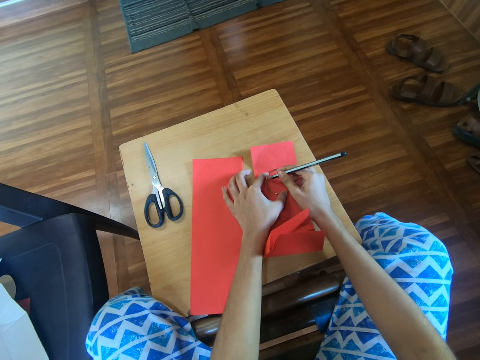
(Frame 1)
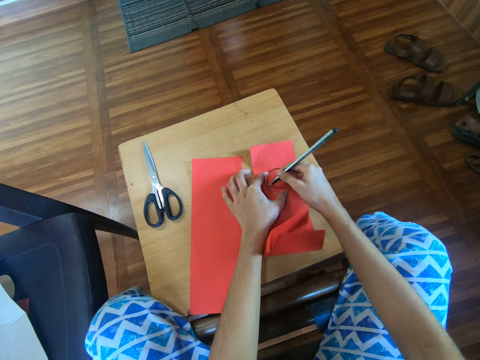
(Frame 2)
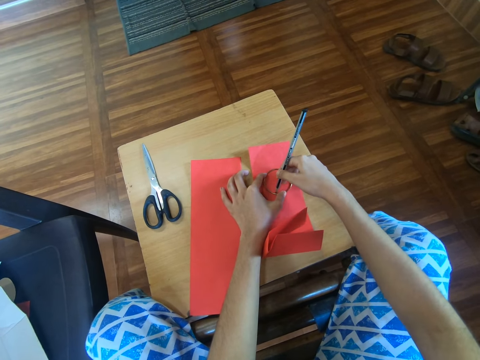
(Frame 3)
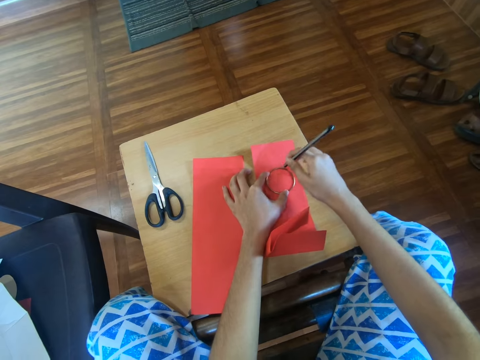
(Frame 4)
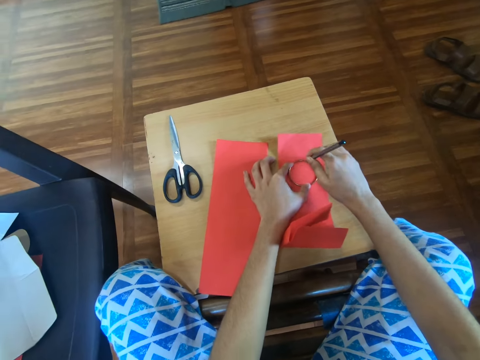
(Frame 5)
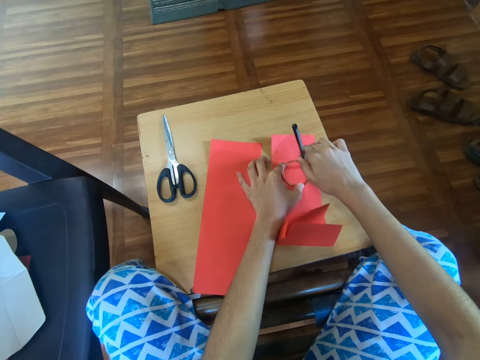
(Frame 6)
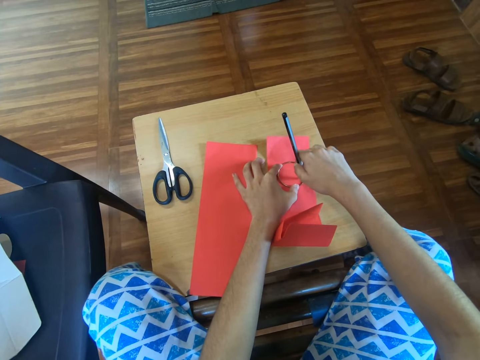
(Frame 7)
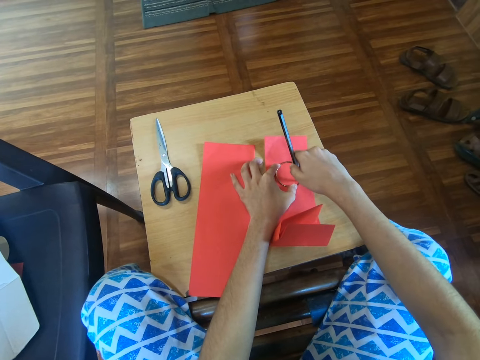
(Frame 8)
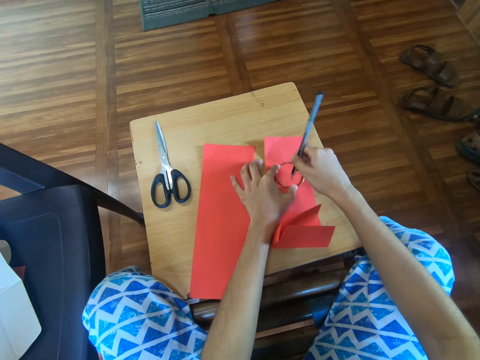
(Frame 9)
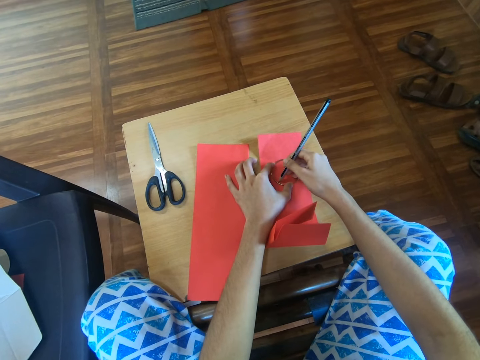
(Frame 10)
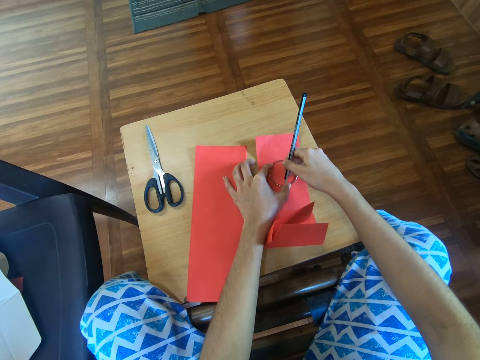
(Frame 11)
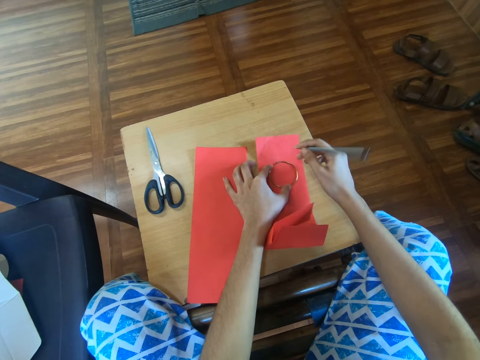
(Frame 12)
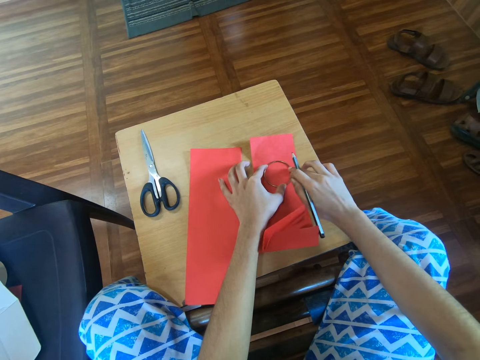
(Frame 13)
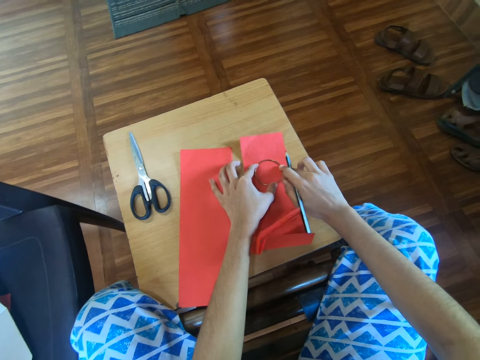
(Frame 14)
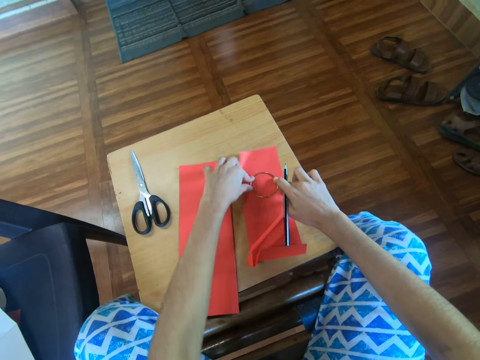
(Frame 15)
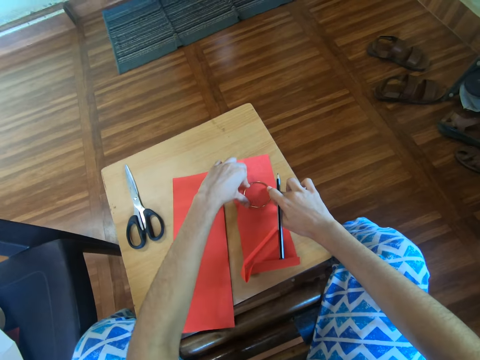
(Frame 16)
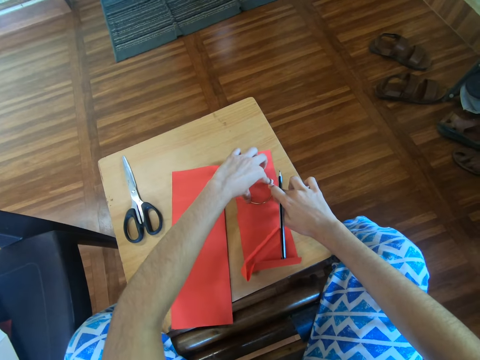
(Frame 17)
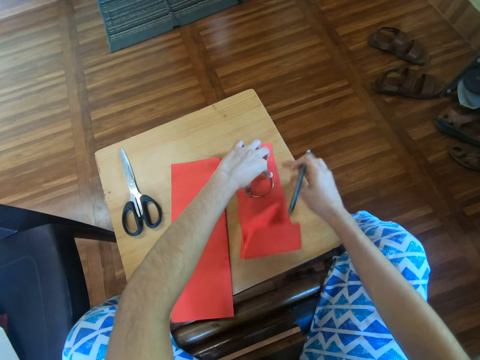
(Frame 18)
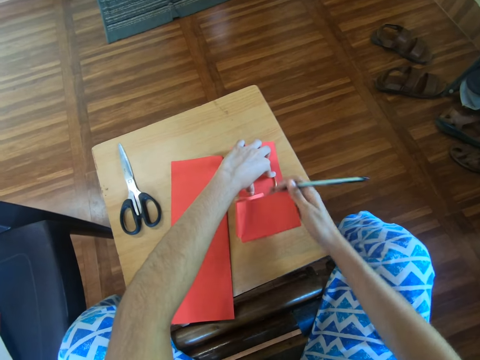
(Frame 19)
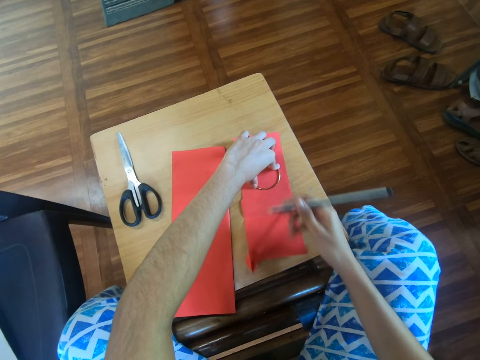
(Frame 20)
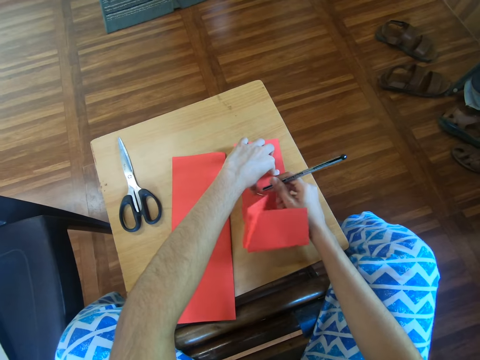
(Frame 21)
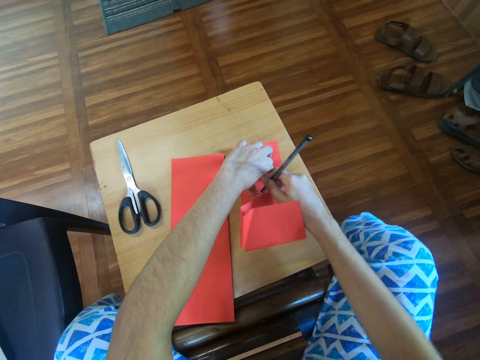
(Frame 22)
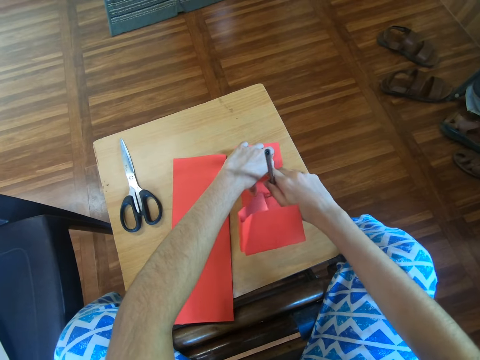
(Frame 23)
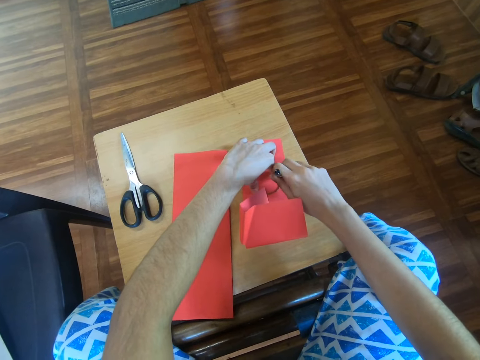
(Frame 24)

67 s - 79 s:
The camera wearer adjusts the bangle. They adjust the craft paper using the right hand. They mark the craft paper using the pencil.

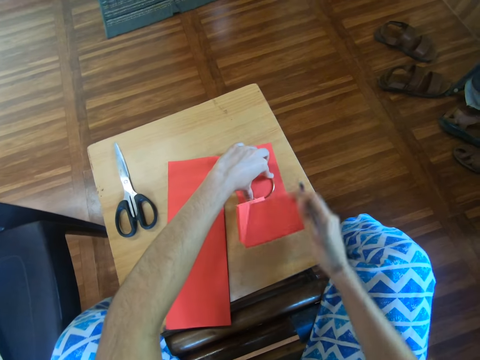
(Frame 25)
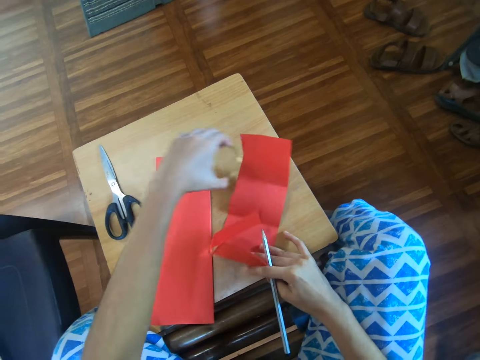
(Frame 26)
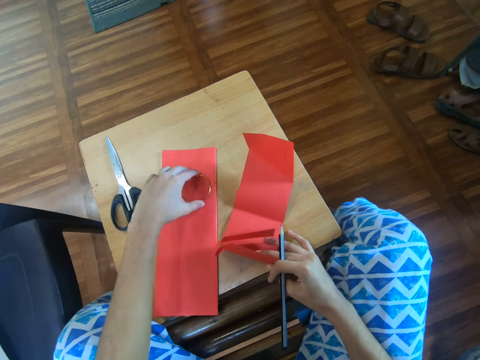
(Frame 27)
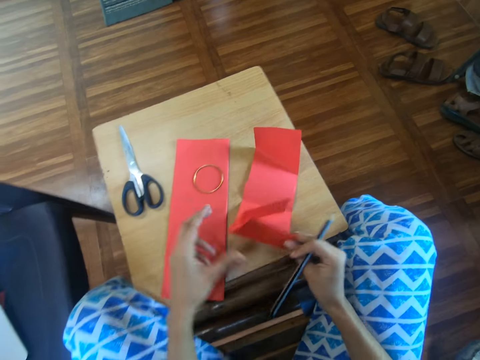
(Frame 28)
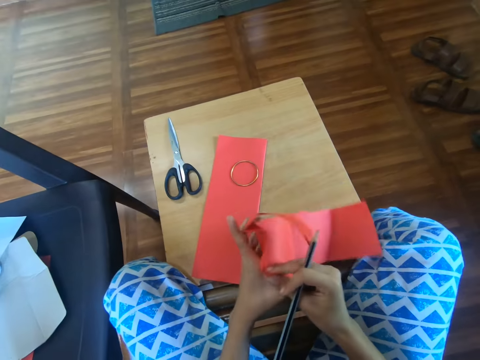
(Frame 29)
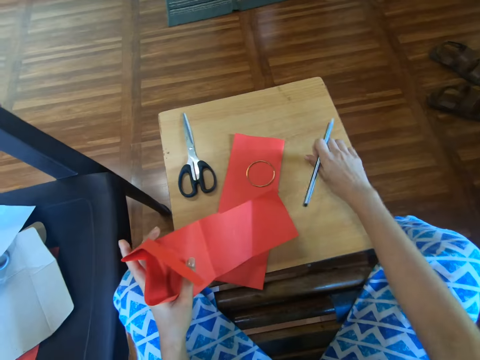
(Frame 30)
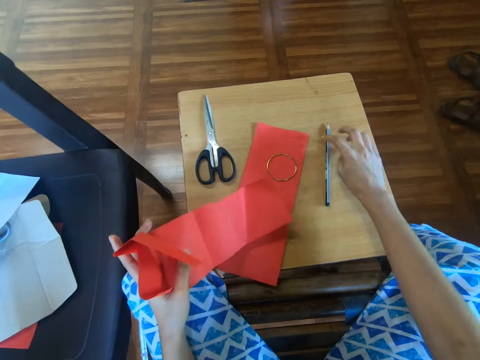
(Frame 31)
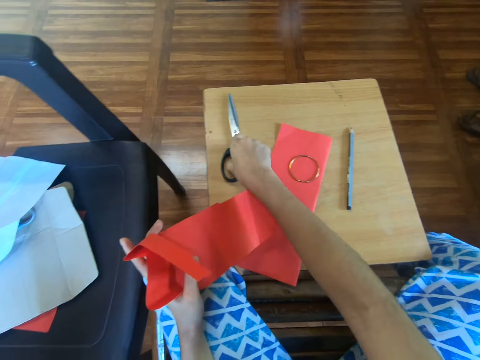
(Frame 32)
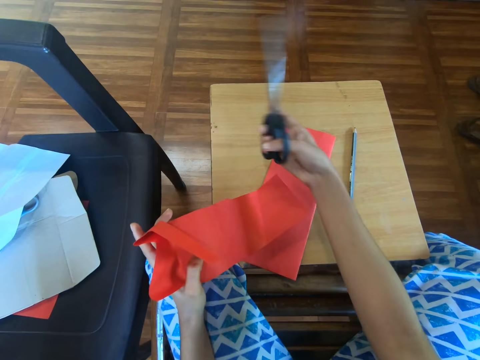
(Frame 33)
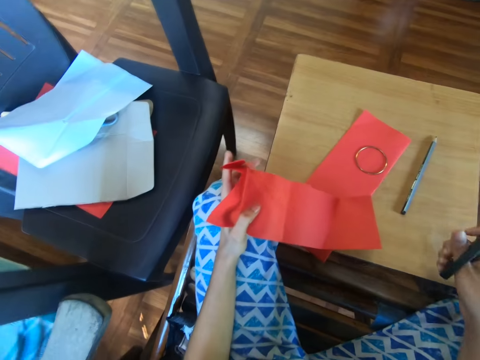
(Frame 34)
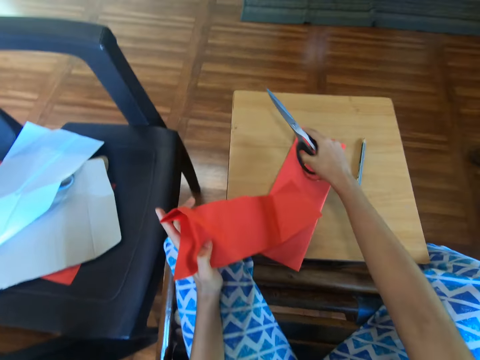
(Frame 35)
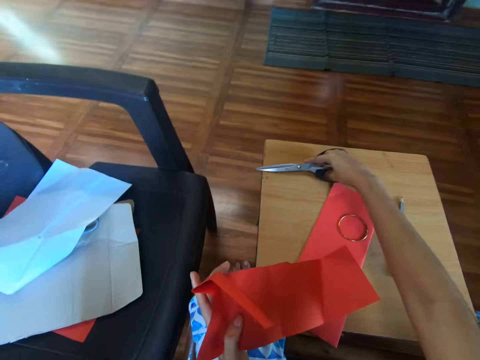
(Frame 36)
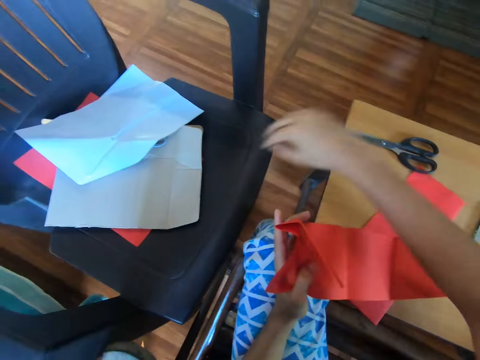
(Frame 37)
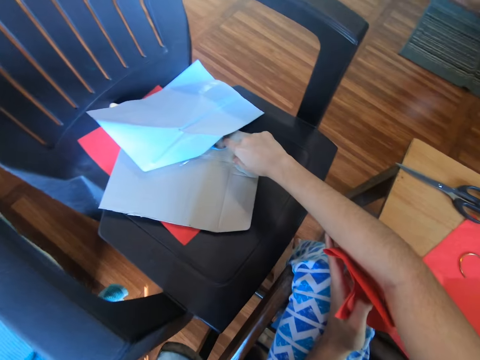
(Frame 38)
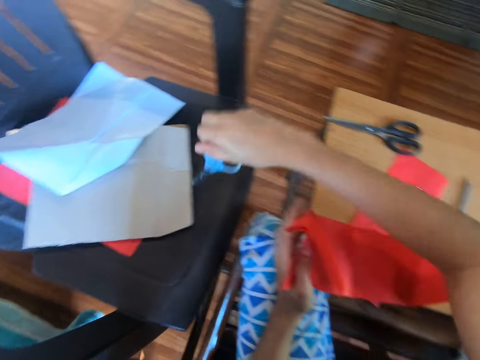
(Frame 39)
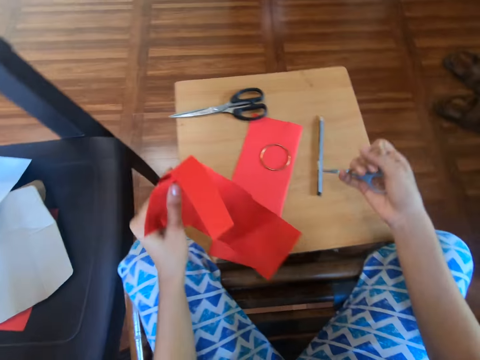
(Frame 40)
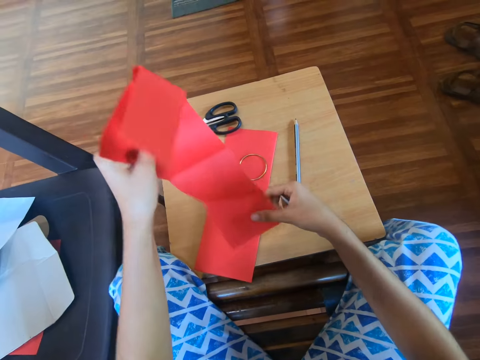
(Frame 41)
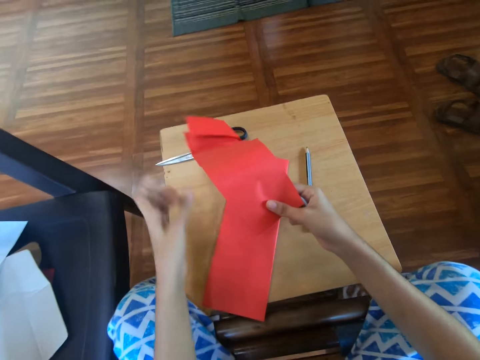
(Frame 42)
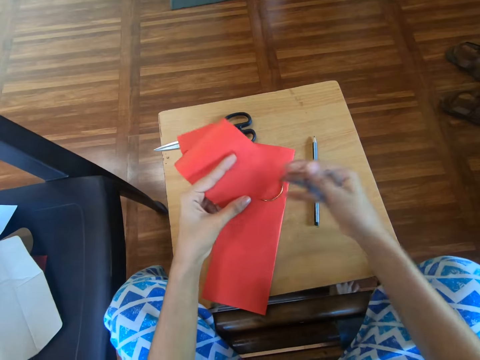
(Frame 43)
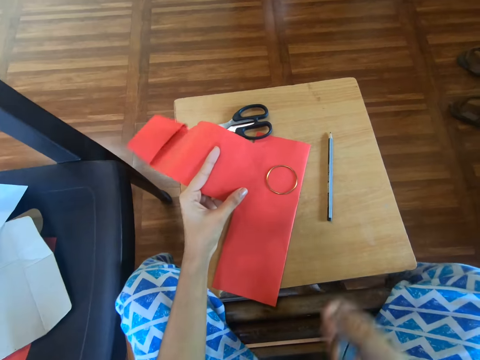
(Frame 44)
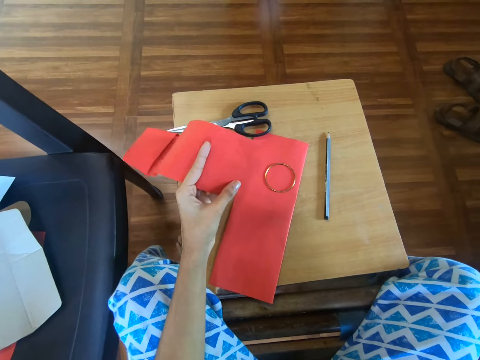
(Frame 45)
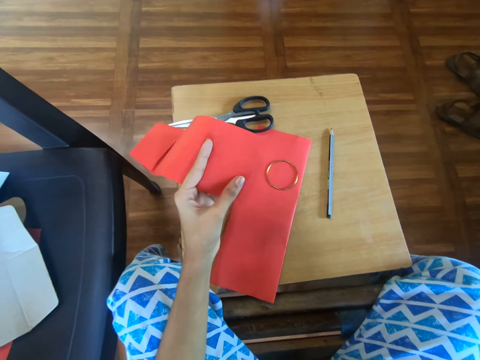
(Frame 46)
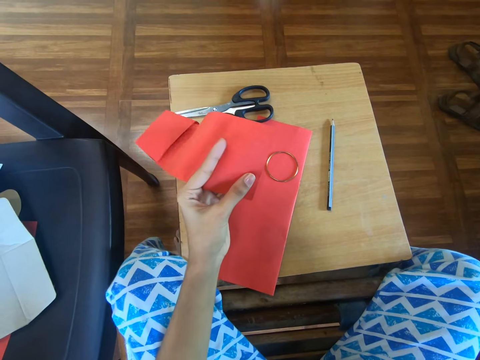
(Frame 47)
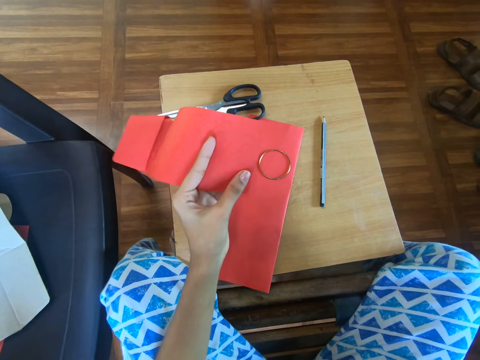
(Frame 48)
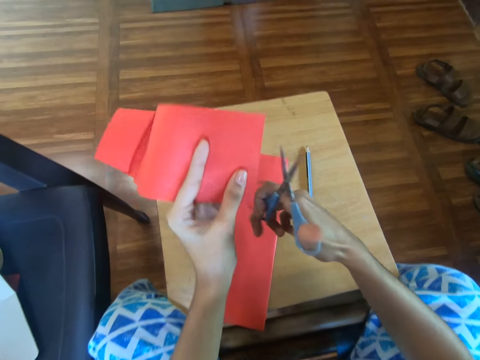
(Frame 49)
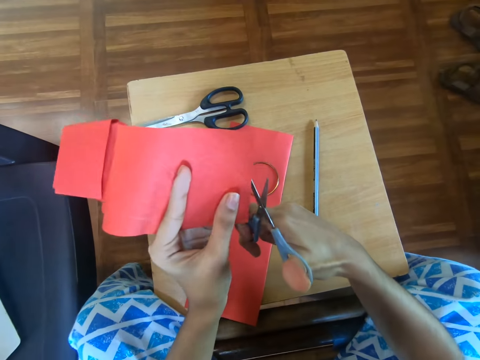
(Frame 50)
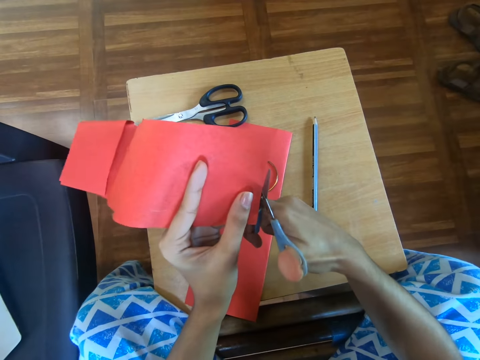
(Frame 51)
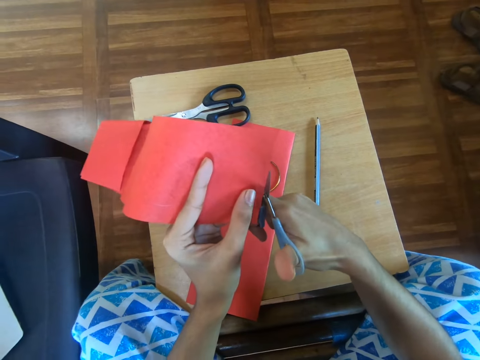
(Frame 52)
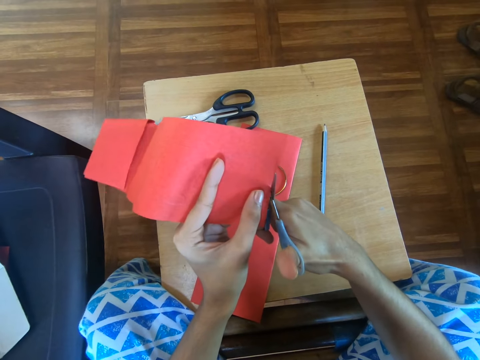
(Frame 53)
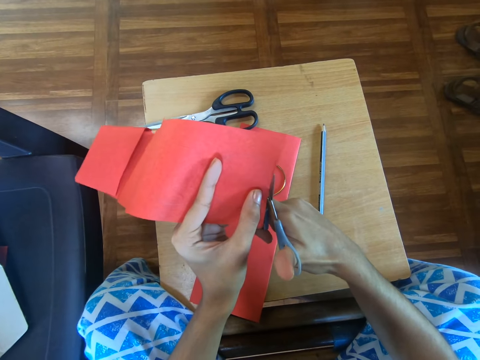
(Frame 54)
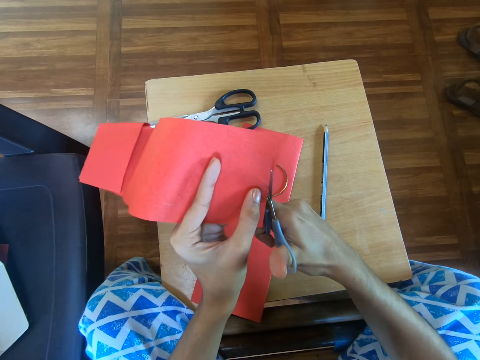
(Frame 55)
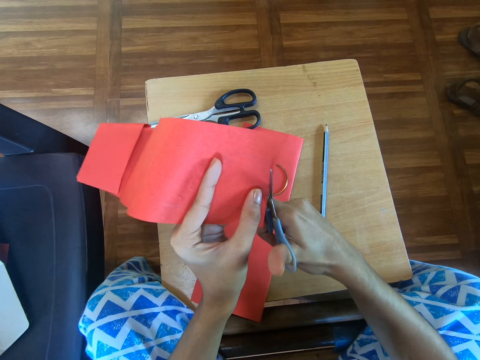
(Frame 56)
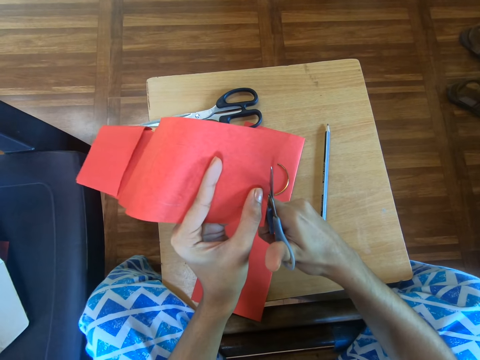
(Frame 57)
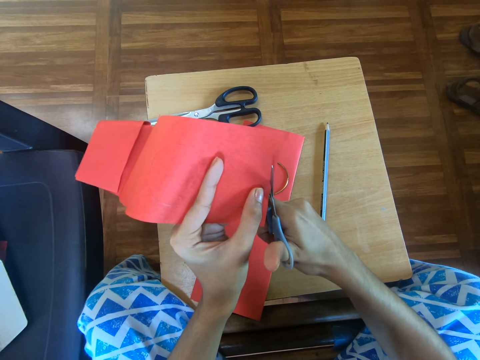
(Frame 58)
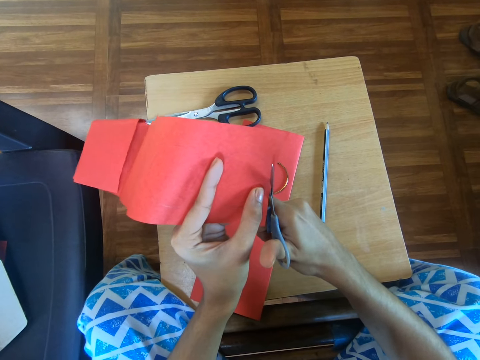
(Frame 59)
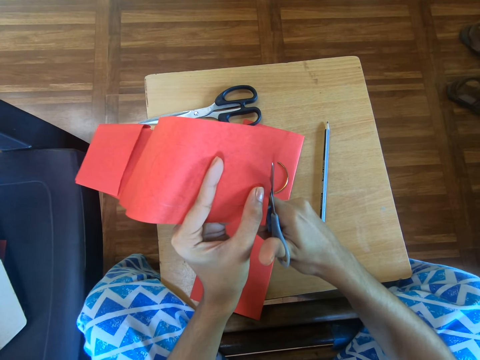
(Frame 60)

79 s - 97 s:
The camera wearer holds the craft paper using the right hand. They put the bangle aside using the left hand. They transfer the craft paper to the left hand. They drop the pencil on the table. They take a pair of scissors from the table using the right hand. They drop the scissors on the table. They pick up a pair of blue scissors from the chair. They adjust the craft paper. They adjust the scissors in the right hand. They cut the craft paper using the scissors.
